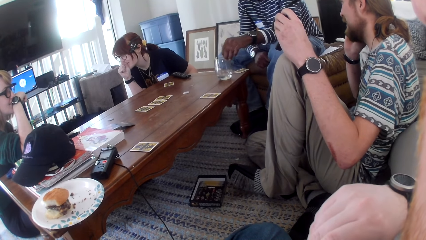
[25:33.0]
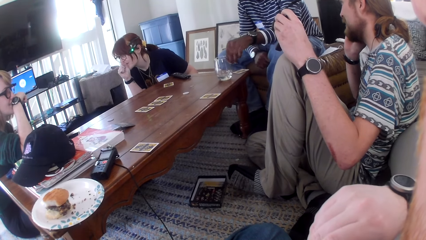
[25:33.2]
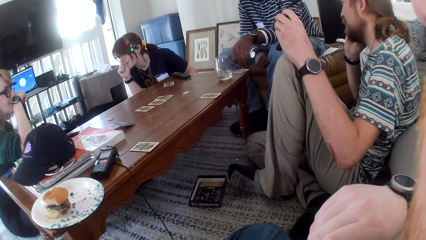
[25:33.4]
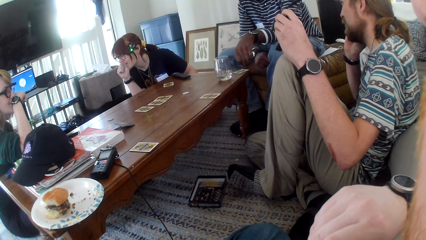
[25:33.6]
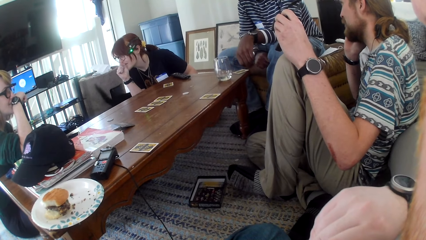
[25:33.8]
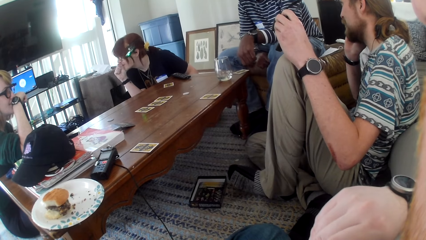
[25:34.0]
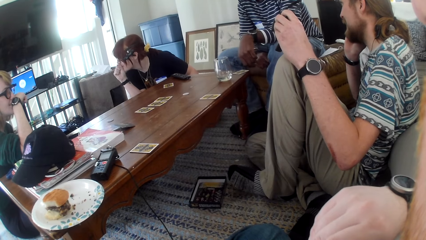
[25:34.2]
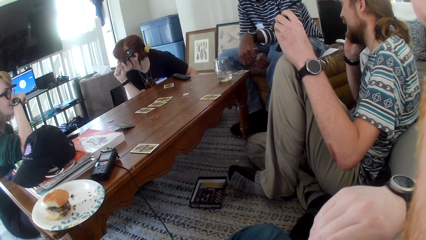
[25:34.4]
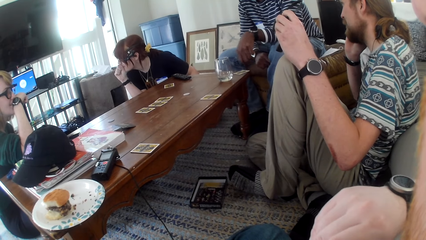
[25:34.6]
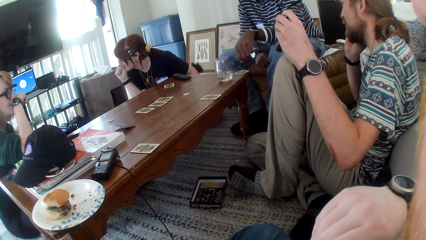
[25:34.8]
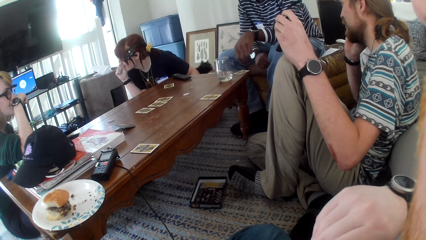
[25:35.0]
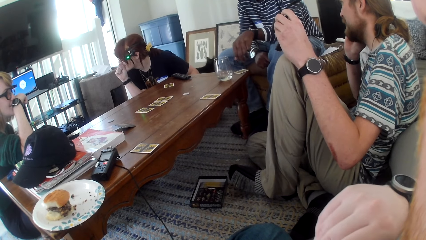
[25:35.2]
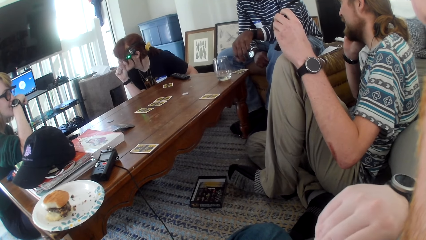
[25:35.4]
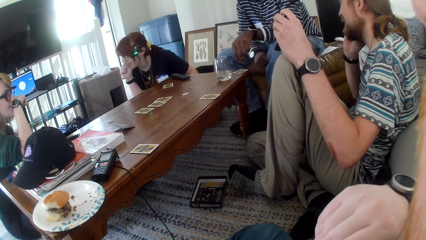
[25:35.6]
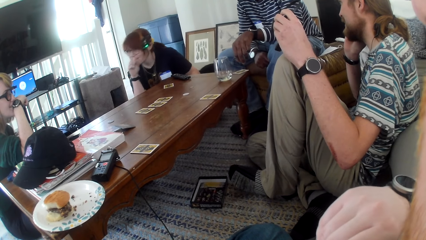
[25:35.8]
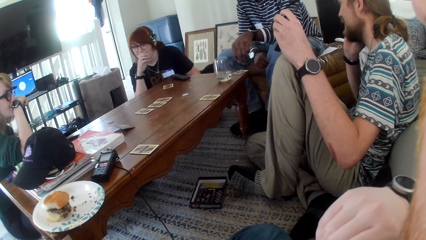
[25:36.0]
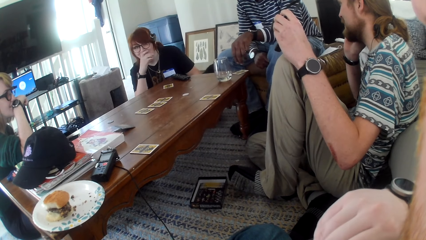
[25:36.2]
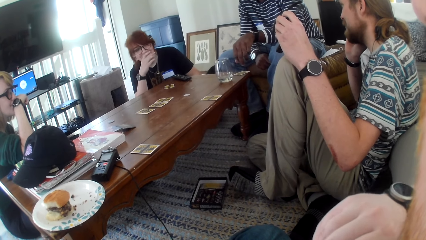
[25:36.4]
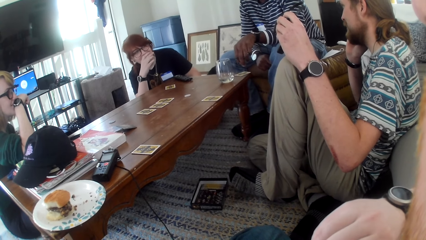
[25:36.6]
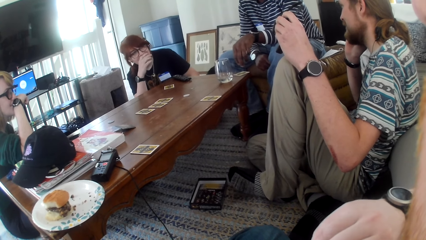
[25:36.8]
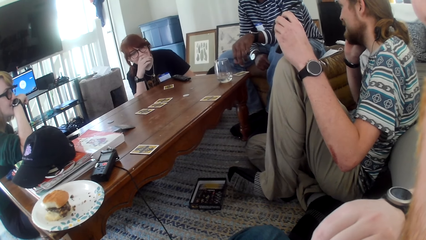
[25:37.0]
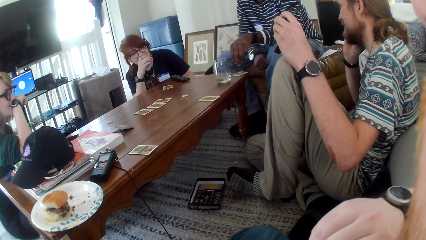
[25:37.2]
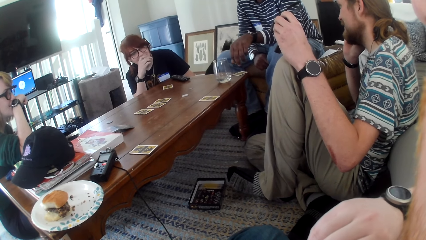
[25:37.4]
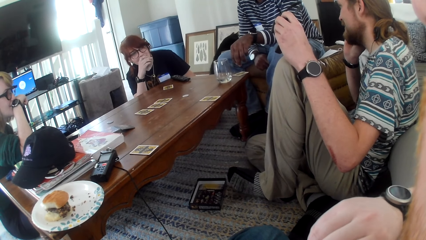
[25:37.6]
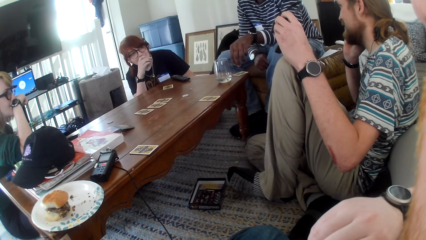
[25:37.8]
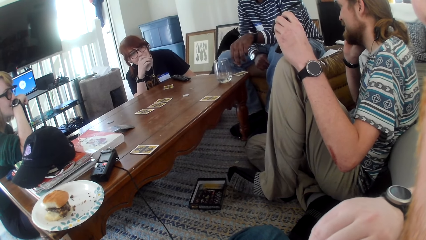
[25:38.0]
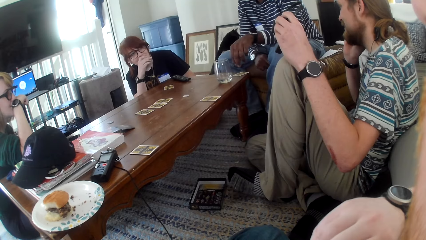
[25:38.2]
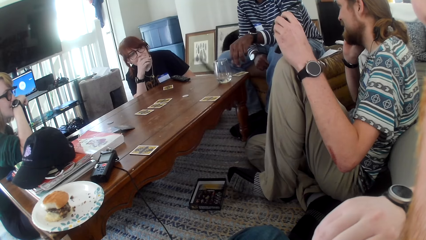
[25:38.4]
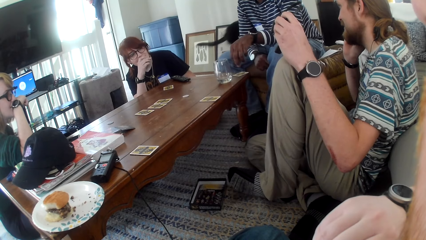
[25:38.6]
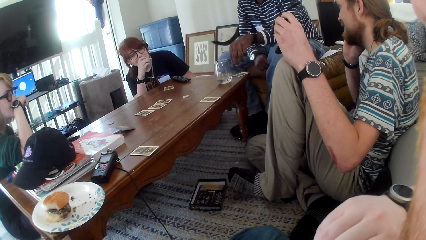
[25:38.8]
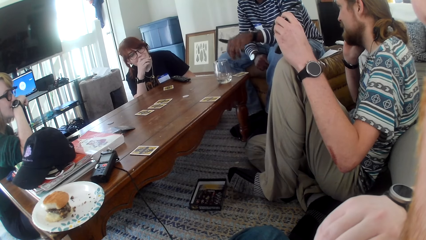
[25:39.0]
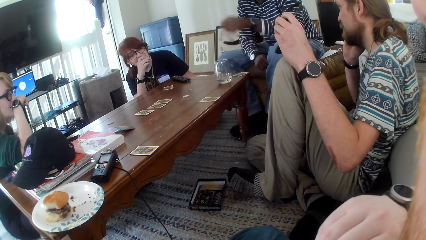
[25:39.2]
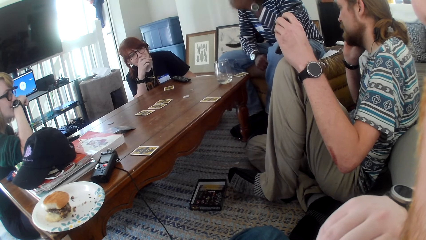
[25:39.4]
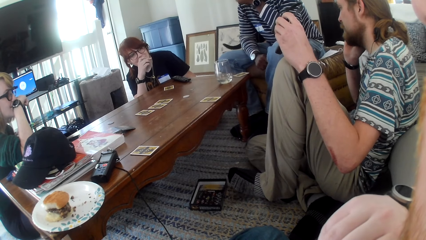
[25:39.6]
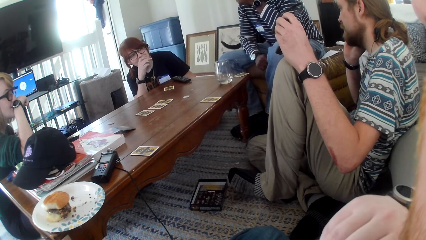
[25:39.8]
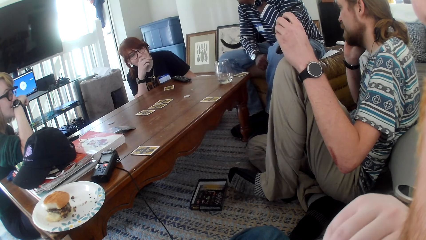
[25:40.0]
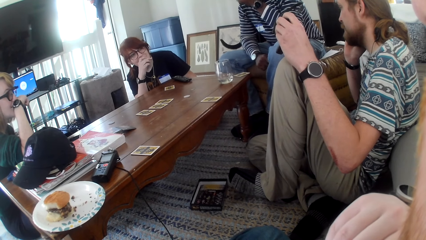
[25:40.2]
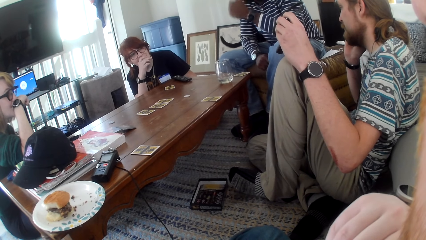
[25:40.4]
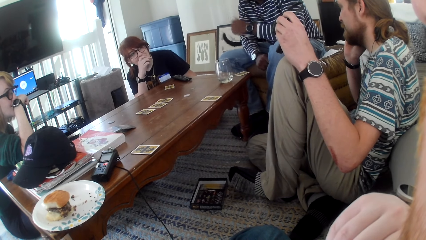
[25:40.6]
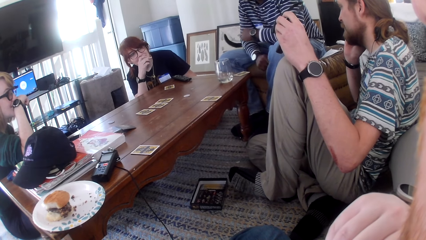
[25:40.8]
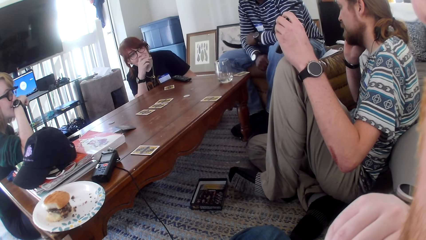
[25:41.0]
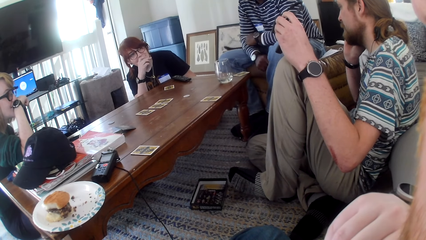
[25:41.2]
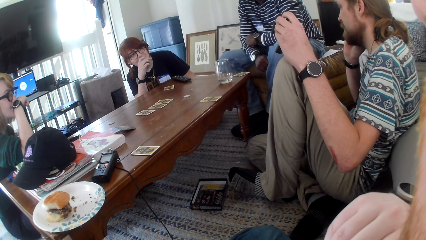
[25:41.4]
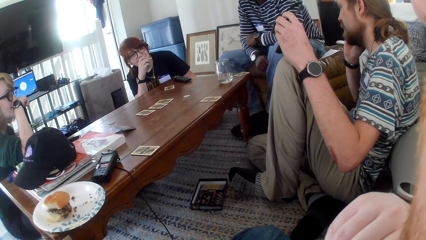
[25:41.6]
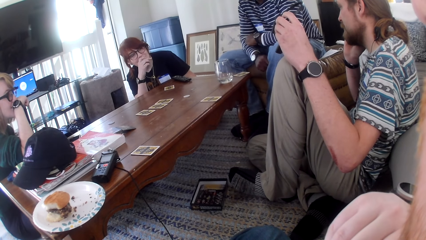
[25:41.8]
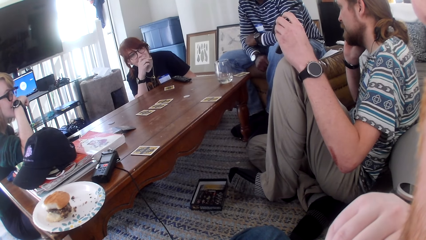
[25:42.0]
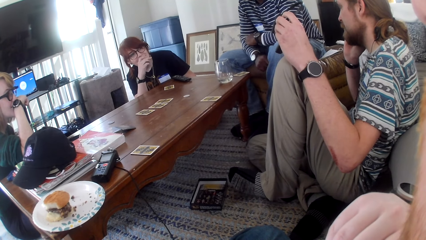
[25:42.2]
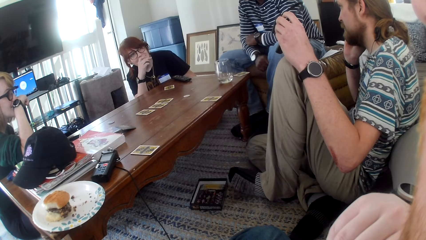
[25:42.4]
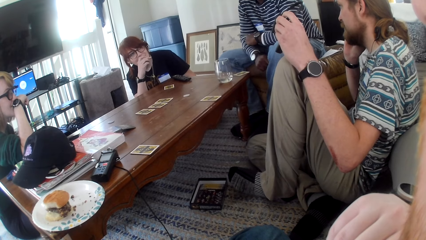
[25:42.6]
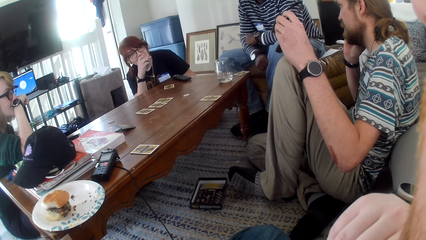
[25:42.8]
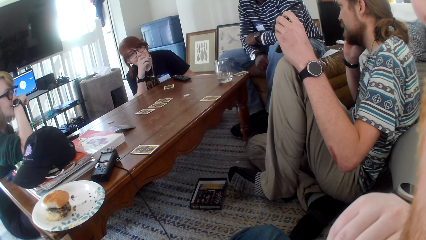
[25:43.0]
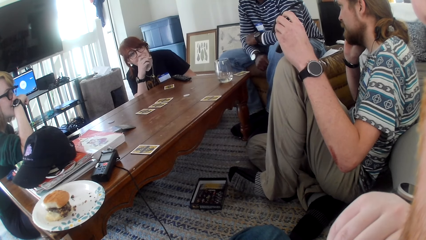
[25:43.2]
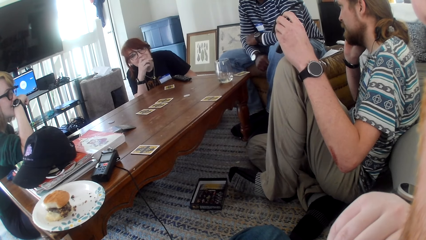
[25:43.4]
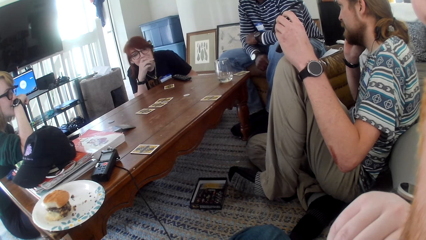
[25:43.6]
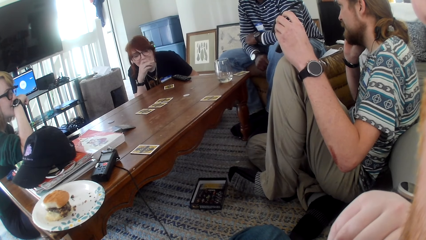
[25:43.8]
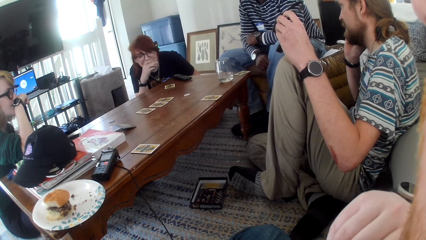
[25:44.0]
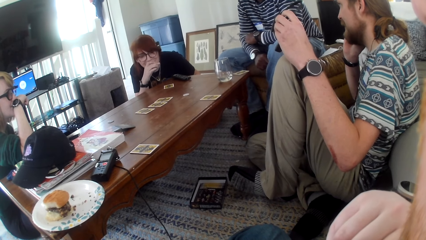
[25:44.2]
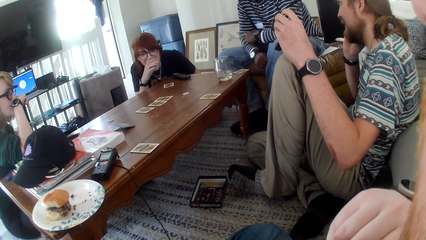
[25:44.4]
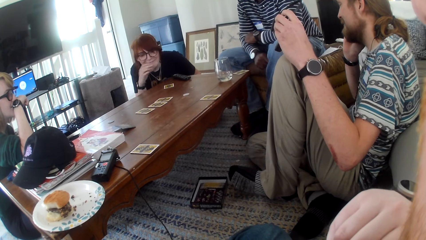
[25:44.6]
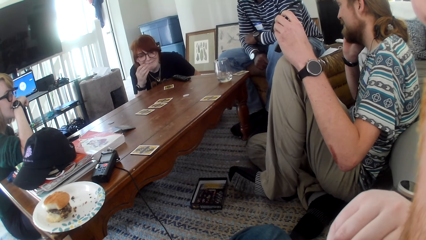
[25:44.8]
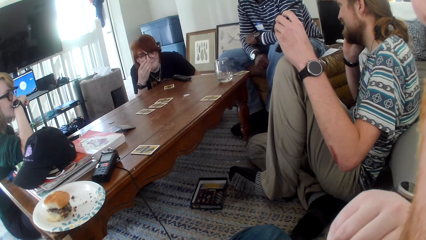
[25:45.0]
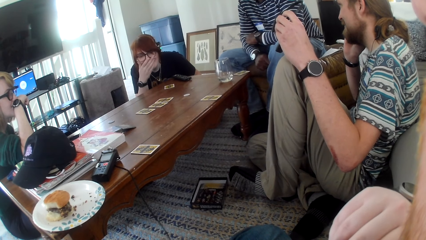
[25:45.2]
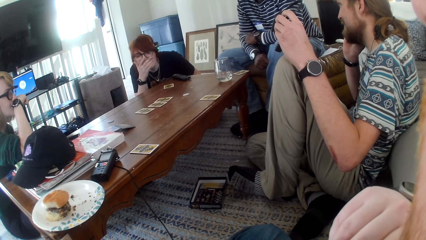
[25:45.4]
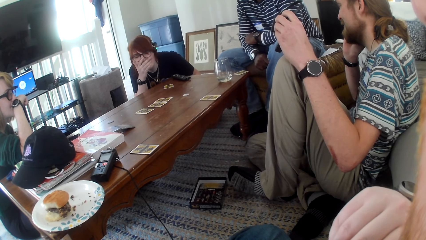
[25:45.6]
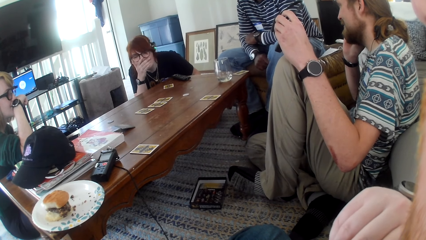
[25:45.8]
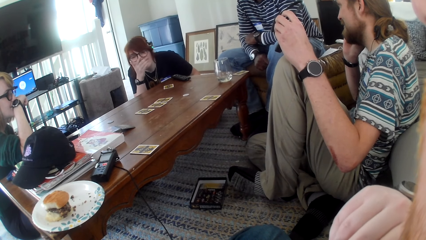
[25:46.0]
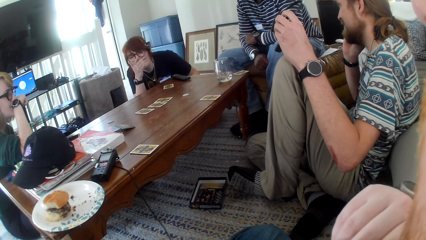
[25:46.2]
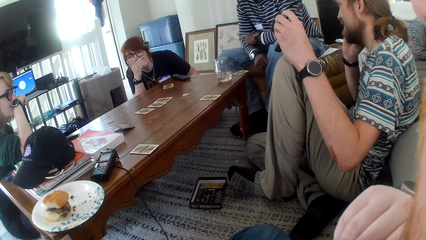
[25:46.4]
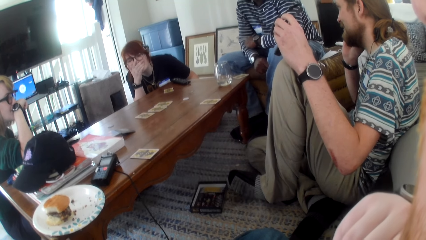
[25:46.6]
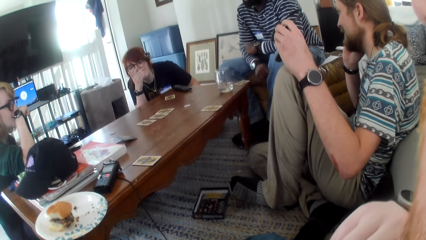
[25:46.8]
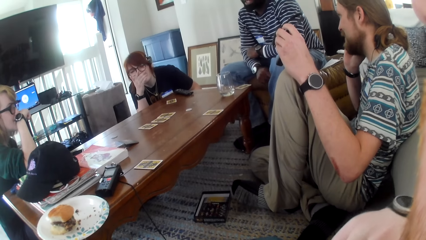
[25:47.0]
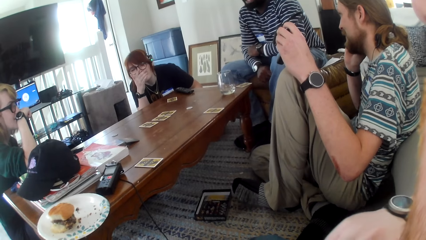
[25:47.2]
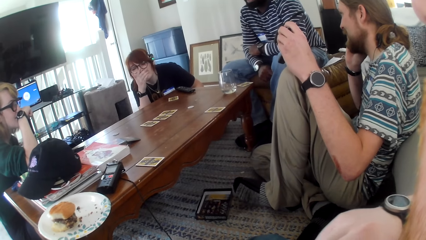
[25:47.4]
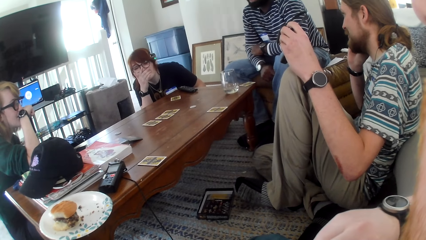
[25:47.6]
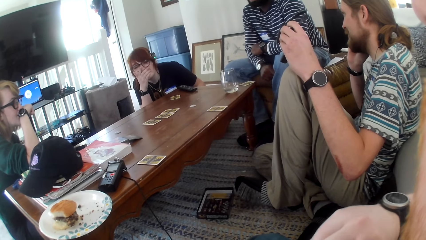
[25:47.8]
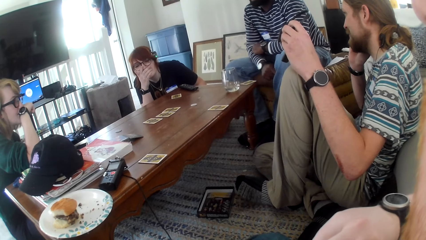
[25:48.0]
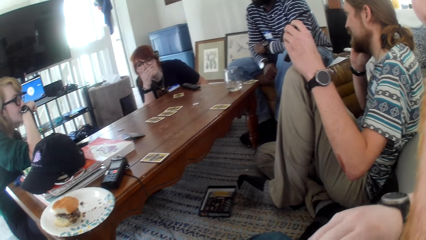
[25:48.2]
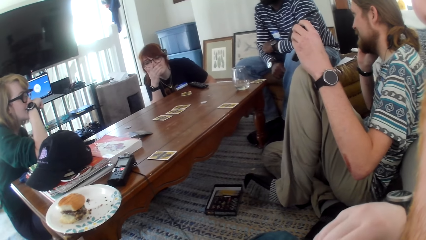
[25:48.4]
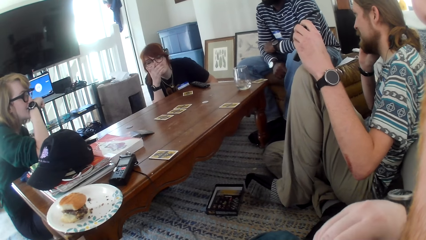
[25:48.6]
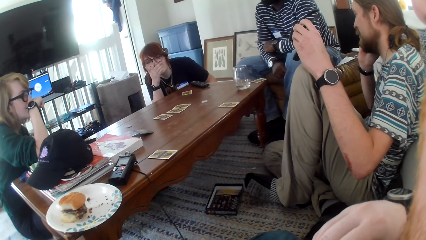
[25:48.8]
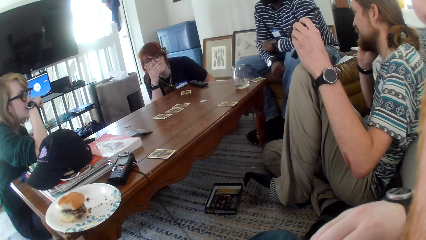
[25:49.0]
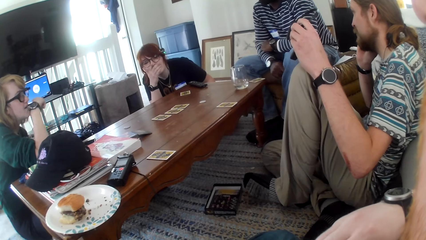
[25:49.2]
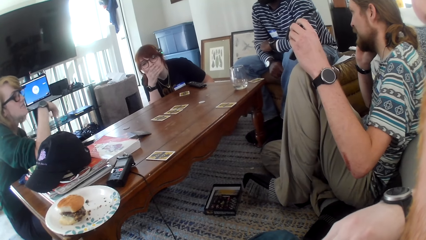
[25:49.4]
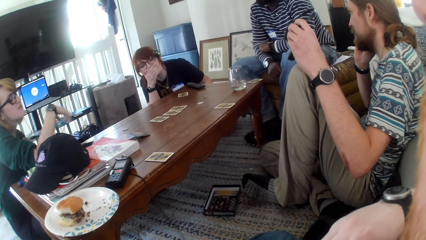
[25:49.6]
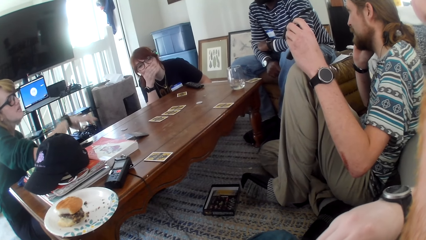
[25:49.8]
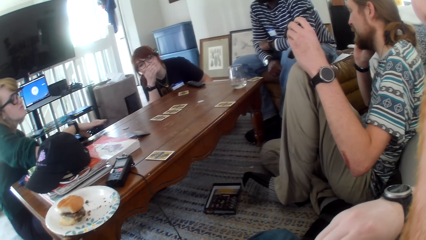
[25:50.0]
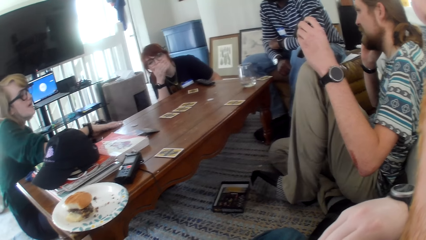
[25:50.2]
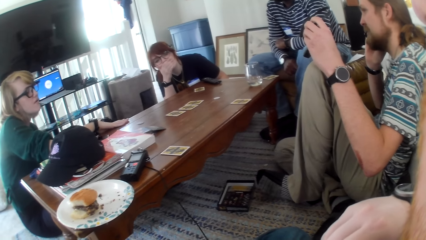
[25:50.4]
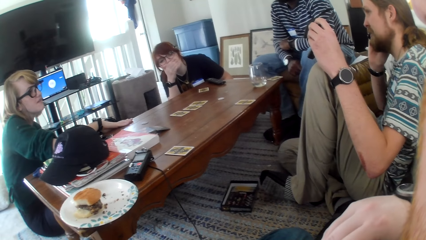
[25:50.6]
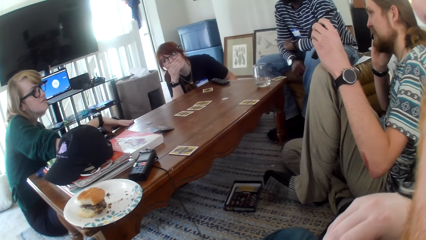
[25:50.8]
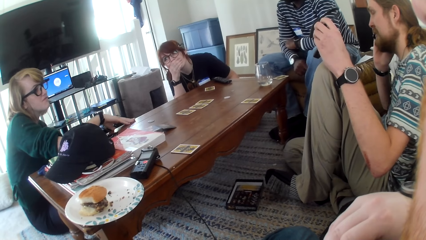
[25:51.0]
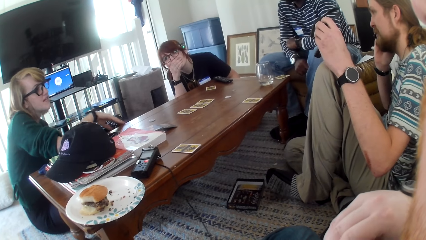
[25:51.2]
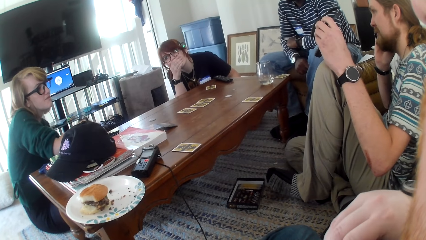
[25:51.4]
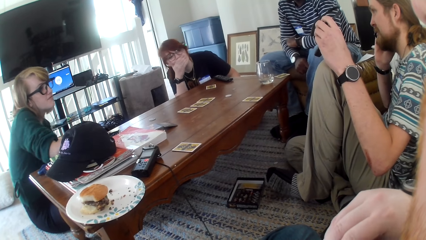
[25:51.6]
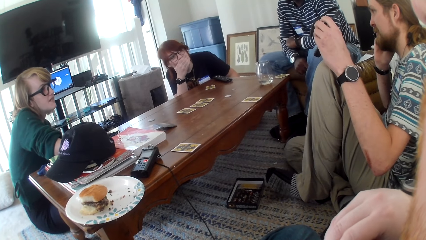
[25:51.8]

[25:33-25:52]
The camera wearer looks at the table. A man talks. Another man moves a hand. The camera wearer looks at the table. A woman moves a hand. The camera wearer looks at the table. The first man talks. Another woman moves a hand and talks.
